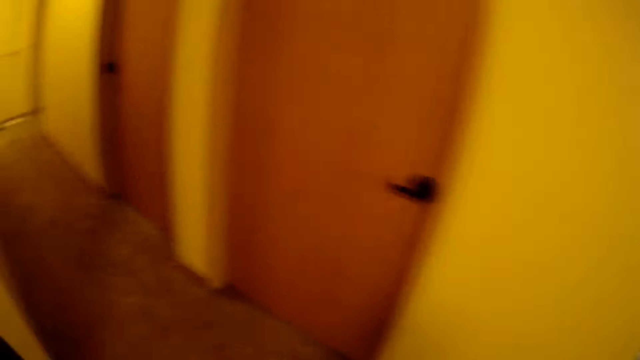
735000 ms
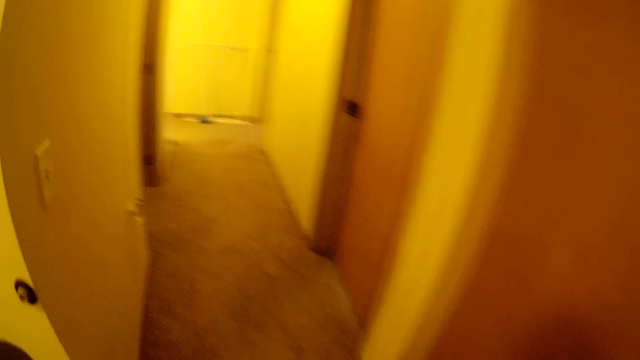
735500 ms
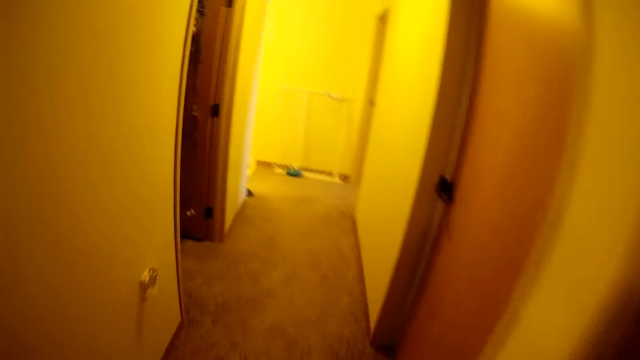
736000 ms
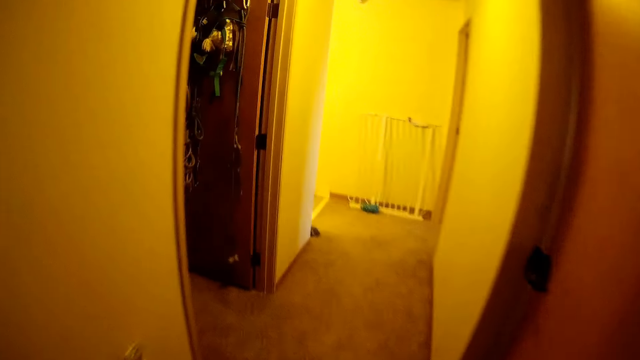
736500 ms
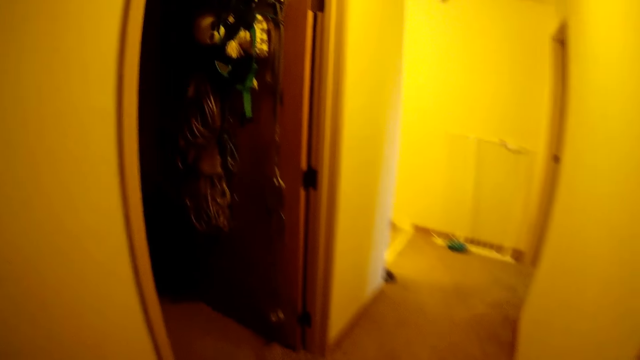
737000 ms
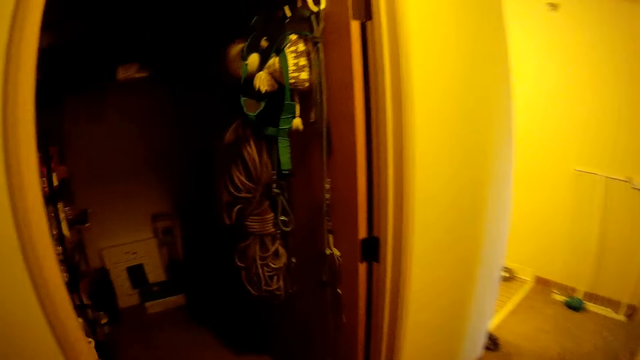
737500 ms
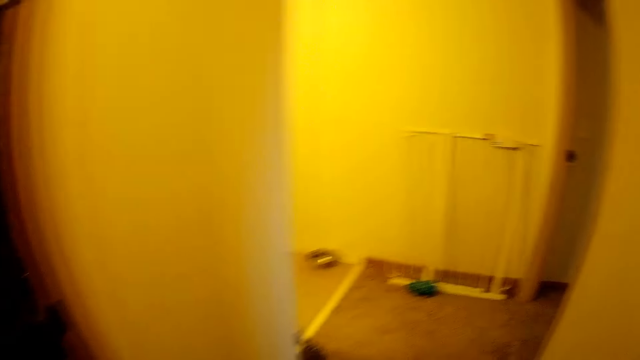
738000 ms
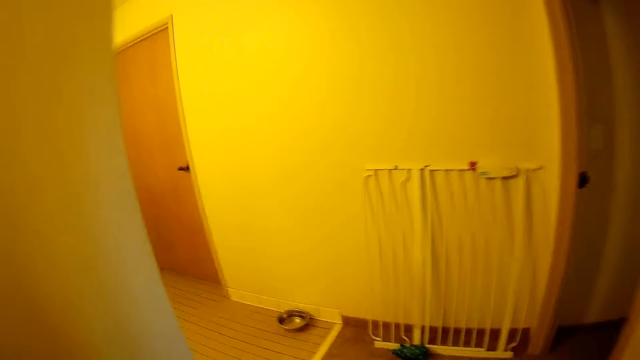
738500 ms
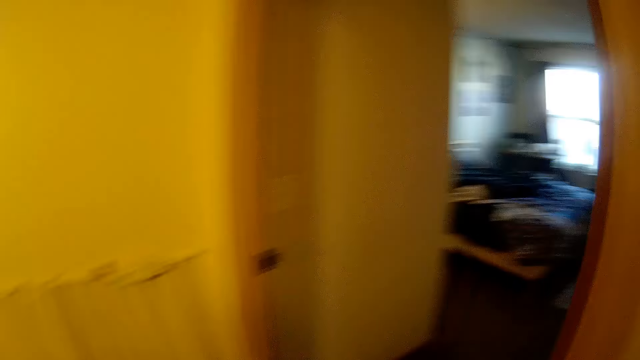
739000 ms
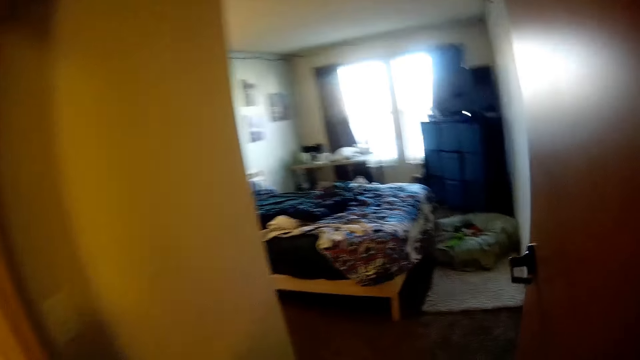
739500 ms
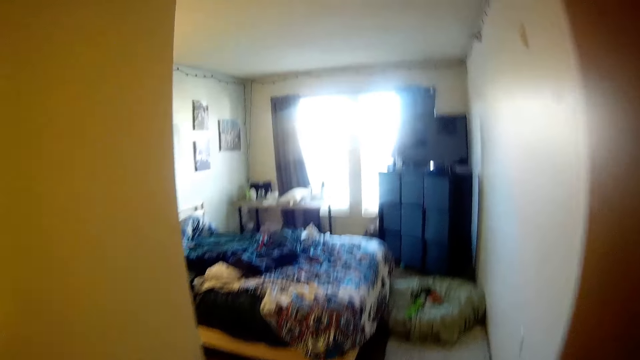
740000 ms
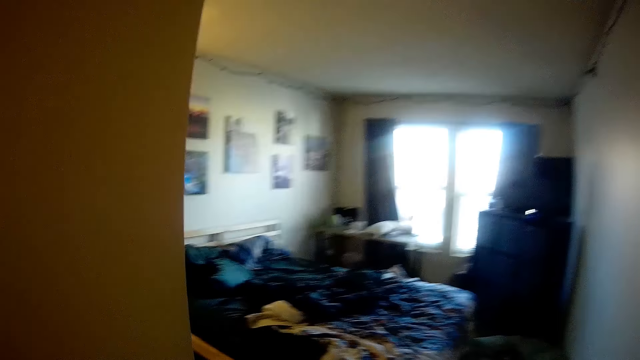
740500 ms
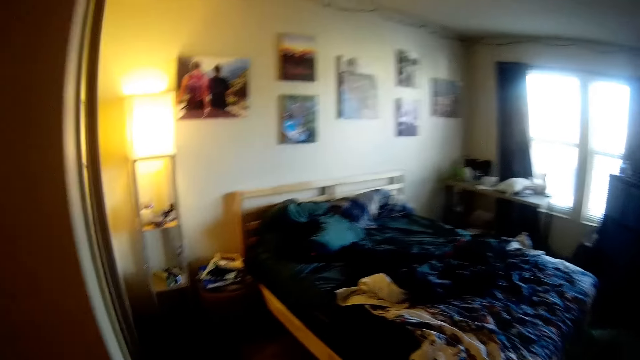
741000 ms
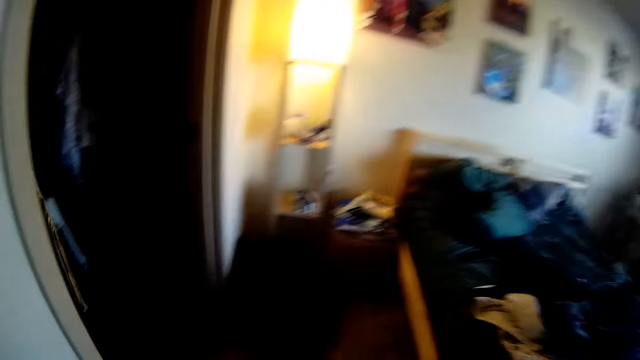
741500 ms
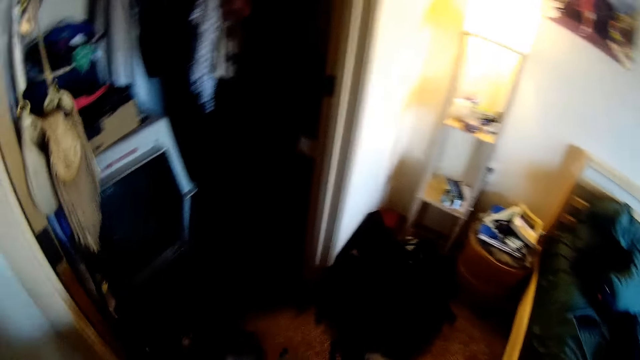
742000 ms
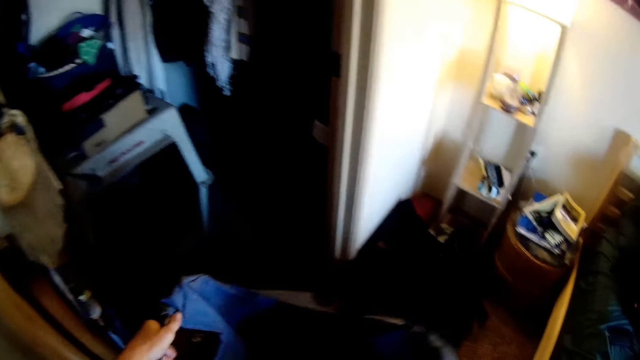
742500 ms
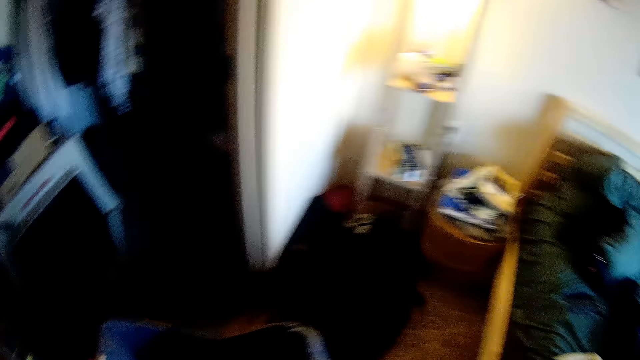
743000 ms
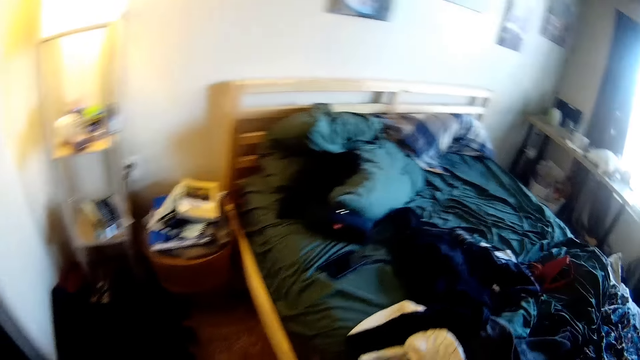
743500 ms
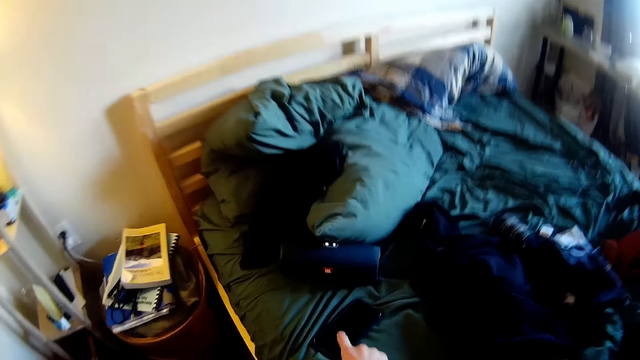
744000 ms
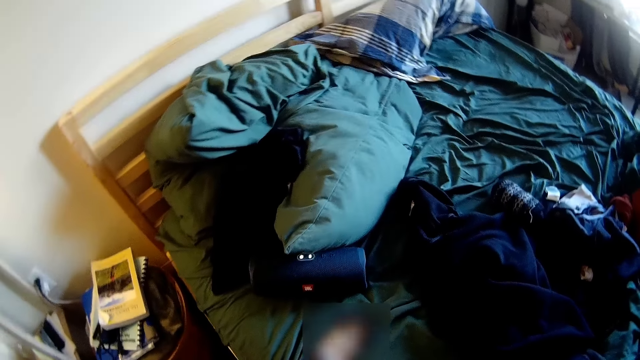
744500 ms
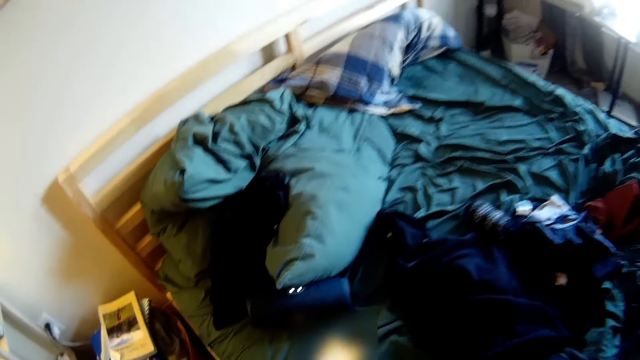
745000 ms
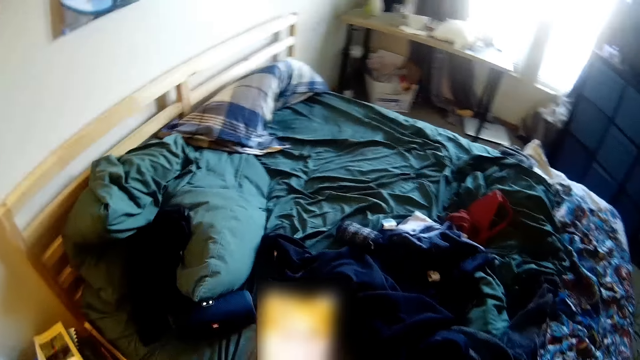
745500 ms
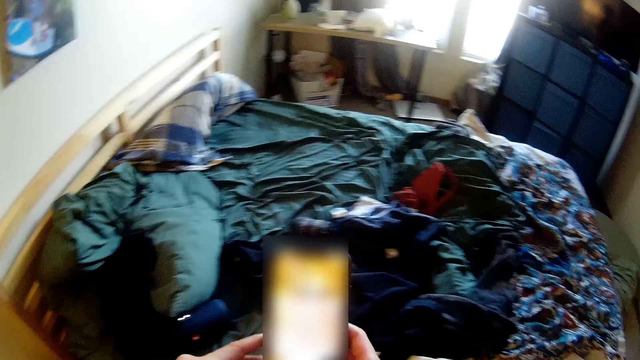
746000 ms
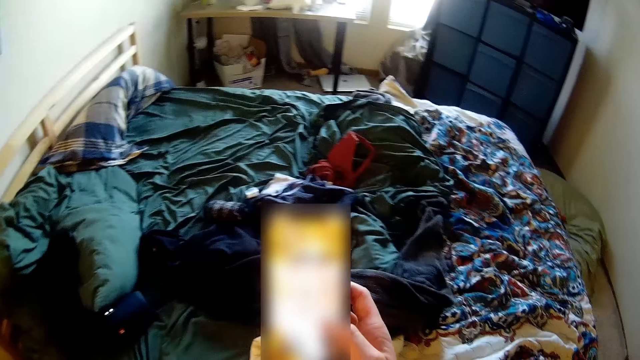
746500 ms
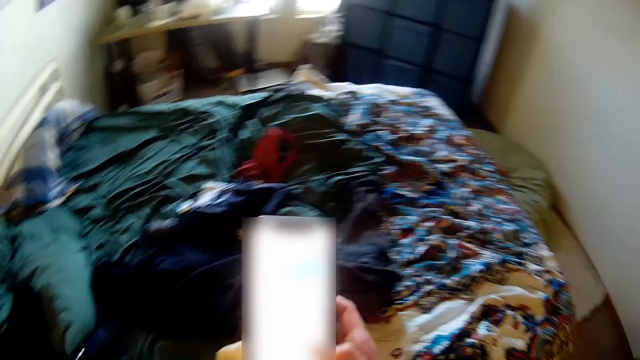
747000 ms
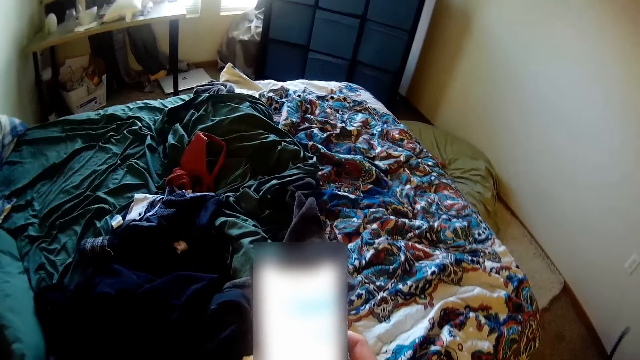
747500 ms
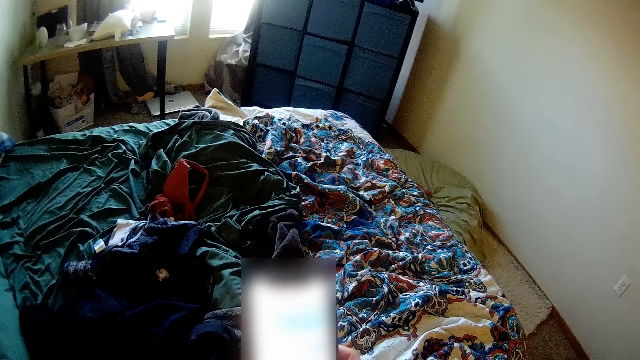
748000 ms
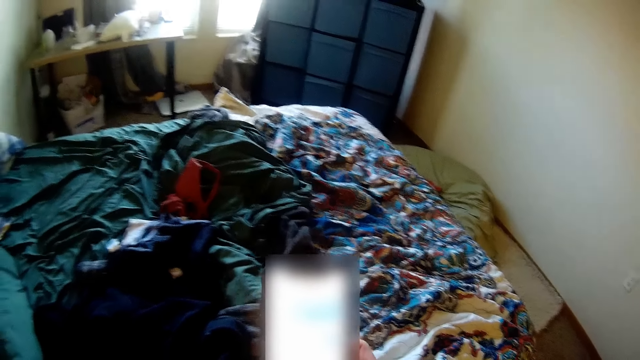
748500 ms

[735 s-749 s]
The camera wearer walks towards her bedroom. She places the clothes in the cabinet. She turns towards the bed. She operates her phone. She picks up her phone. She operates her phone with her hand.

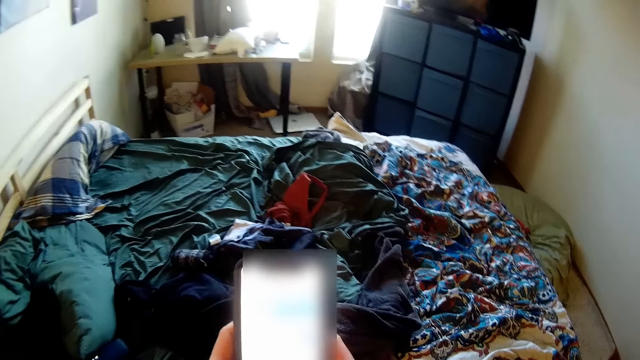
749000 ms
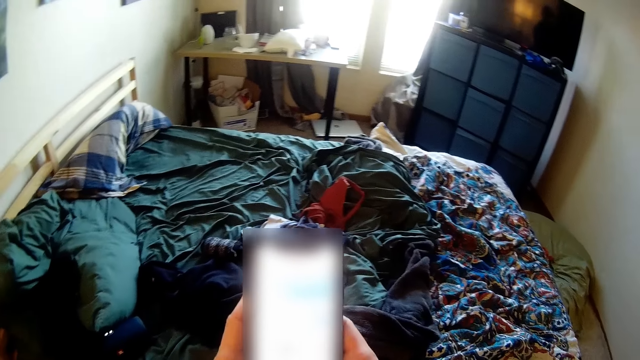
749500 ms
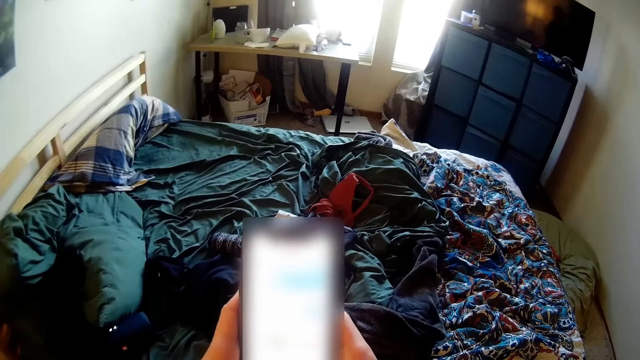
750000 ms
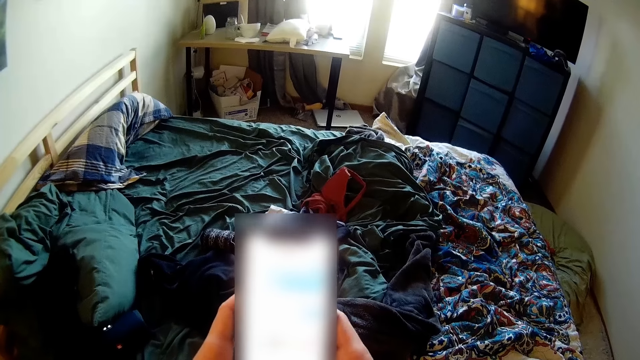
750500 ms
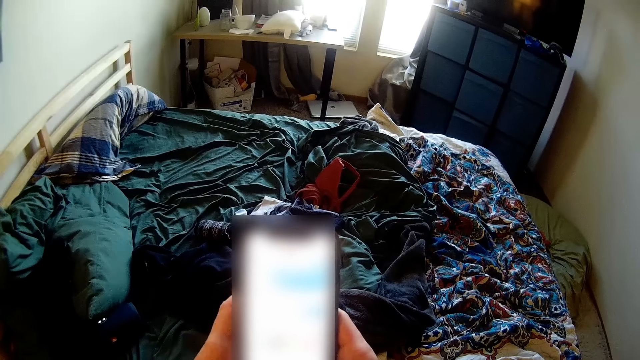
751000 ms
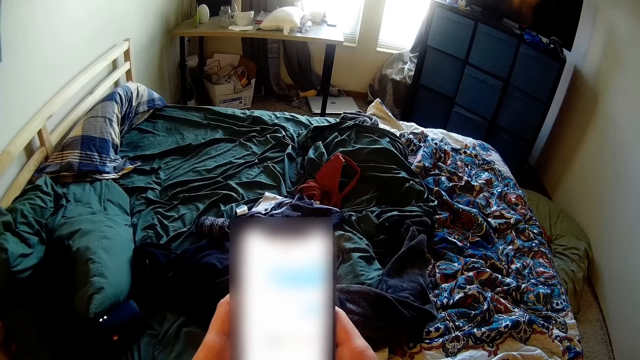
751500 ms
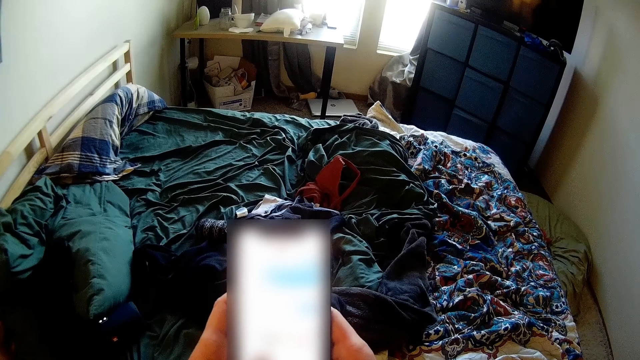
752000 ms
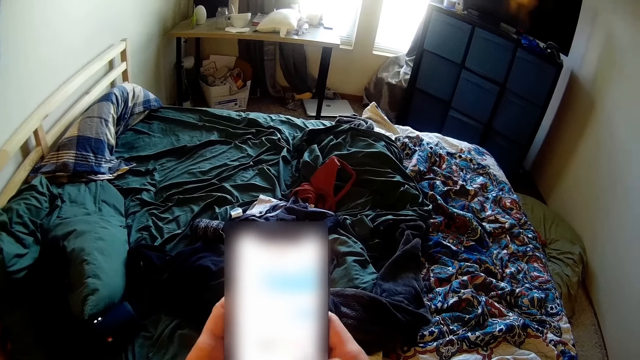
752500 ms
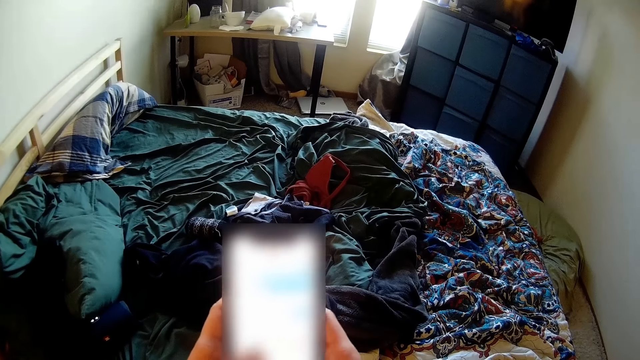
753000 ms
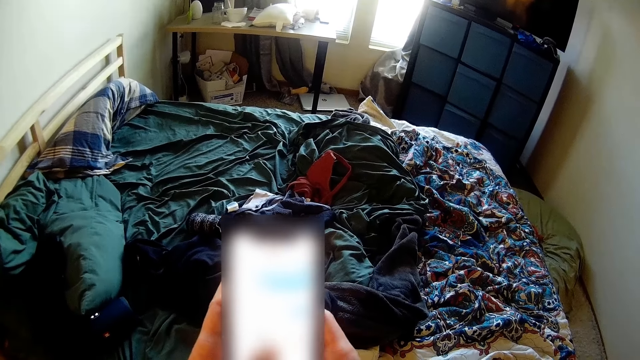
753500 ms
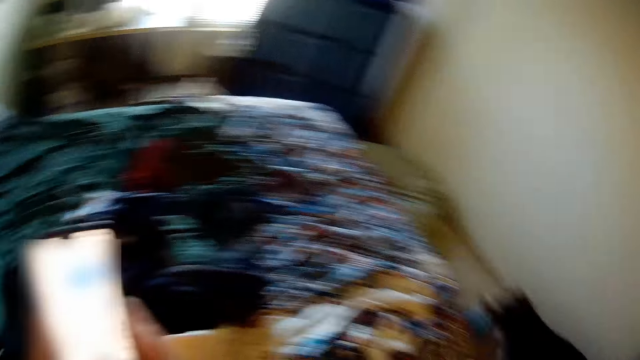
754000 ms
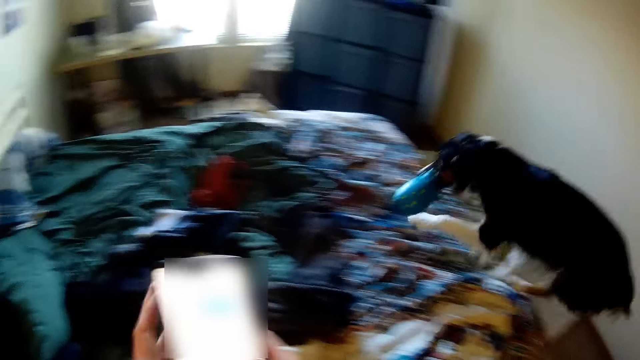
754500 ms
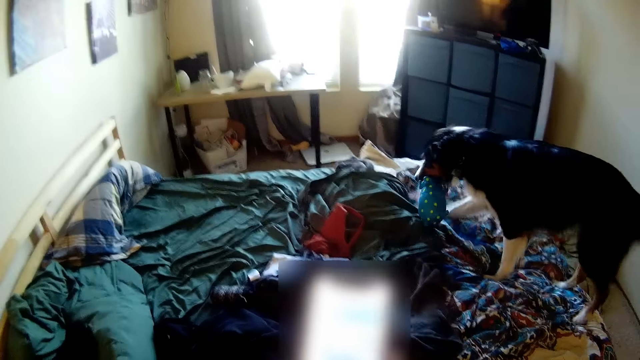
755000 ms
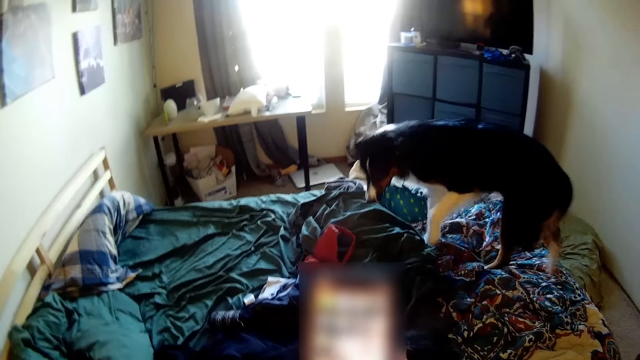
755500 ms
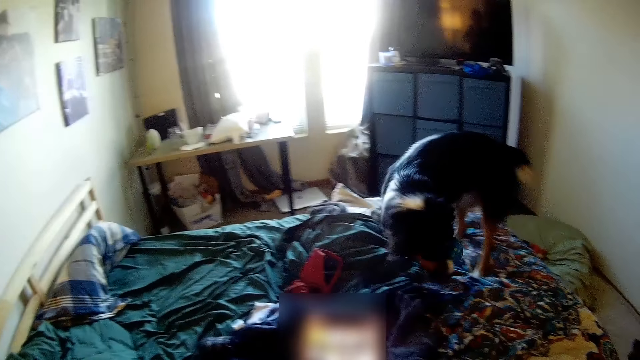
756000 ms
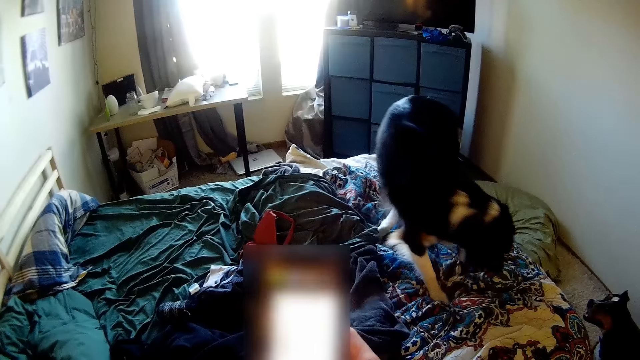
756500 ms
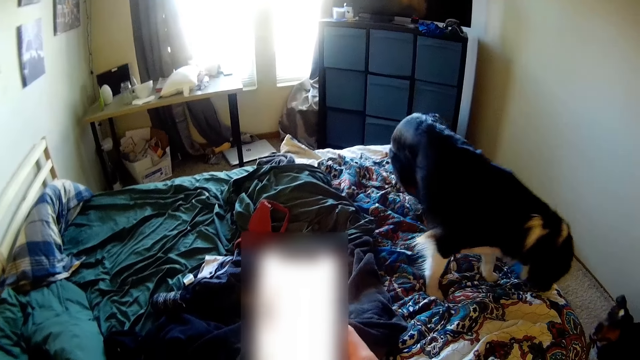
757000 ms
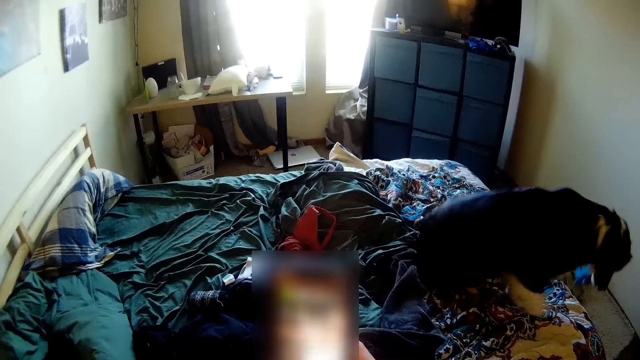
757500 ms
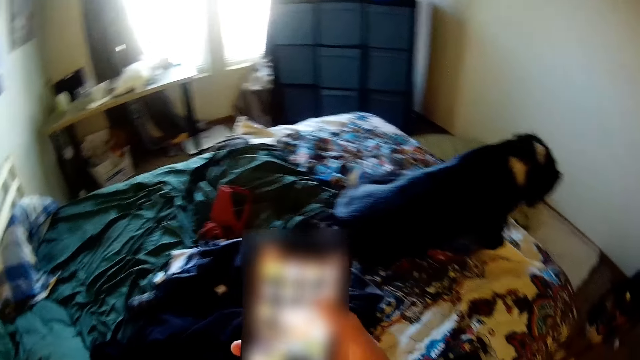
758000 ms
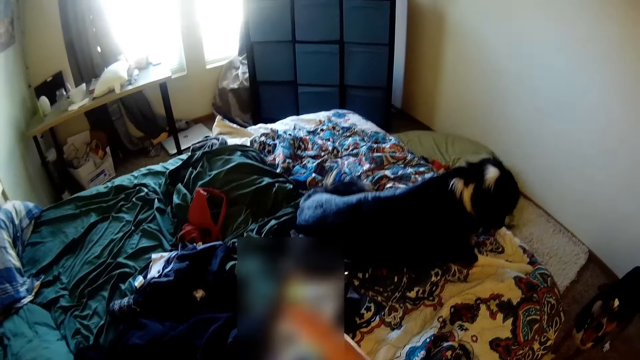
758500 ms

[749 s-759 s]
The camera wearer holds her phone with both her hands. She operates her phone with her hands. She looks at her dog. She lets go of her phone. She operates her phone with her hand.
